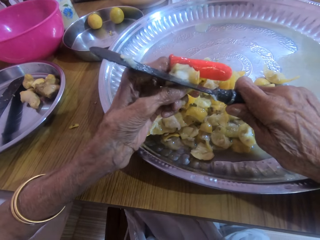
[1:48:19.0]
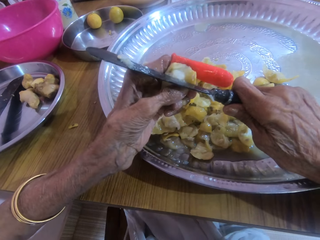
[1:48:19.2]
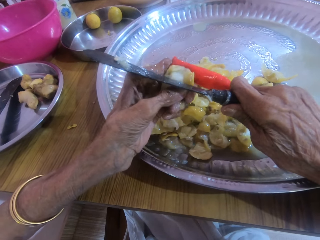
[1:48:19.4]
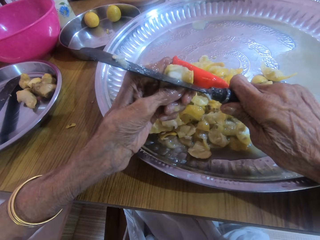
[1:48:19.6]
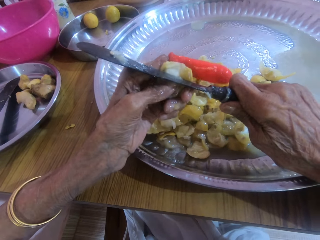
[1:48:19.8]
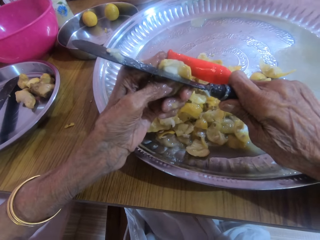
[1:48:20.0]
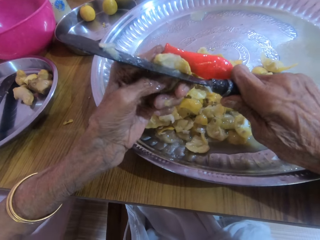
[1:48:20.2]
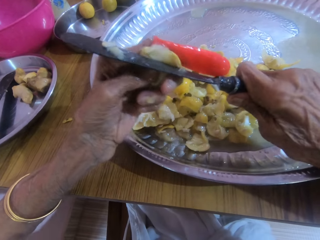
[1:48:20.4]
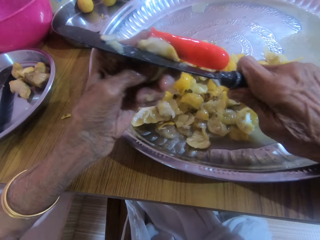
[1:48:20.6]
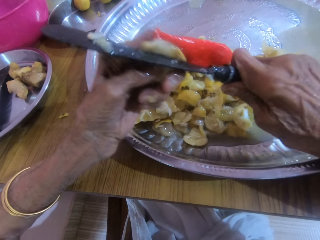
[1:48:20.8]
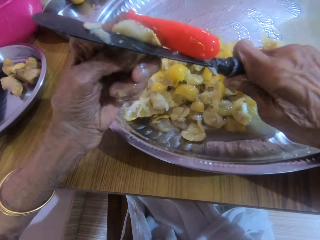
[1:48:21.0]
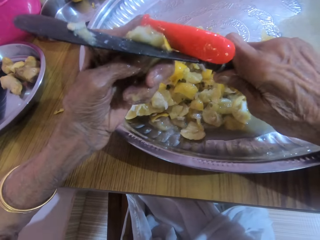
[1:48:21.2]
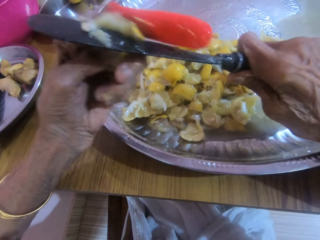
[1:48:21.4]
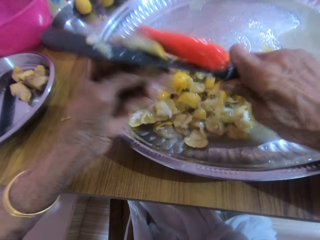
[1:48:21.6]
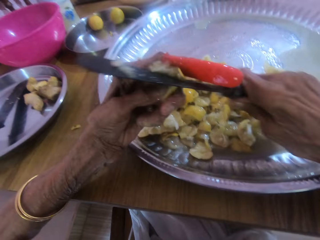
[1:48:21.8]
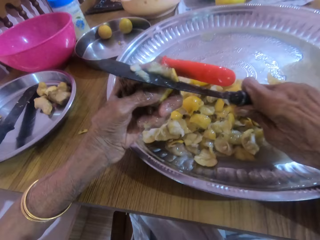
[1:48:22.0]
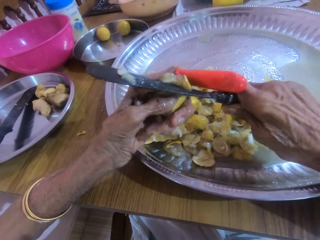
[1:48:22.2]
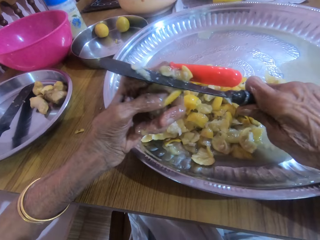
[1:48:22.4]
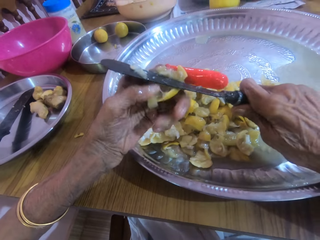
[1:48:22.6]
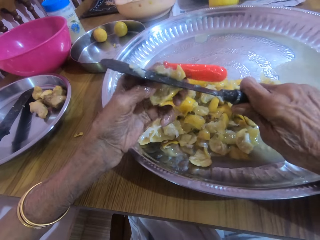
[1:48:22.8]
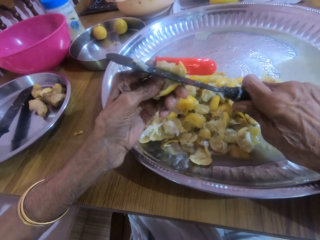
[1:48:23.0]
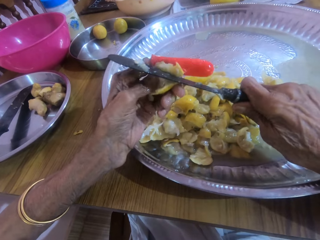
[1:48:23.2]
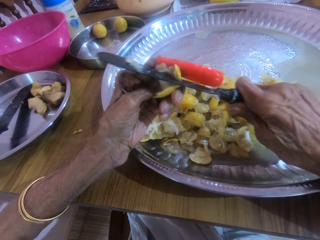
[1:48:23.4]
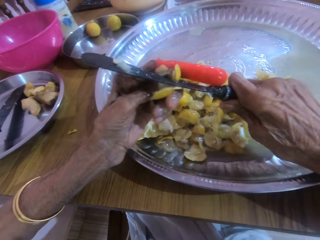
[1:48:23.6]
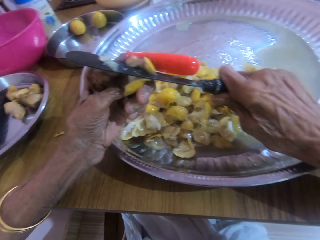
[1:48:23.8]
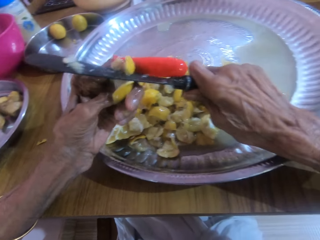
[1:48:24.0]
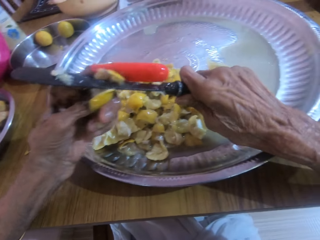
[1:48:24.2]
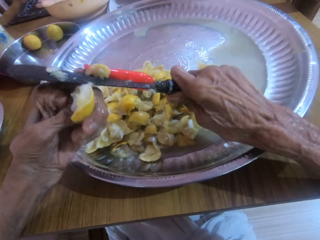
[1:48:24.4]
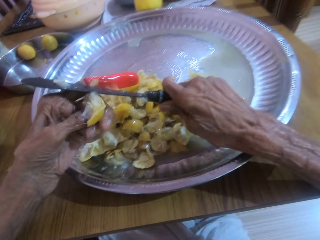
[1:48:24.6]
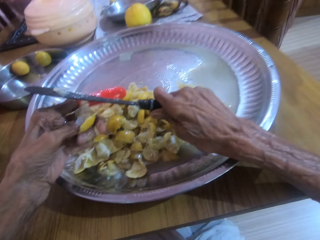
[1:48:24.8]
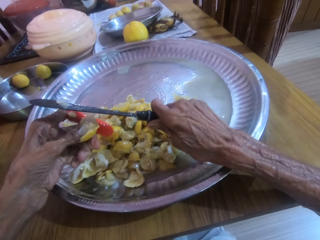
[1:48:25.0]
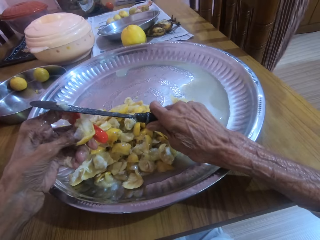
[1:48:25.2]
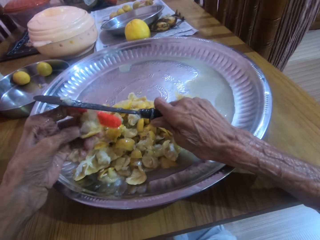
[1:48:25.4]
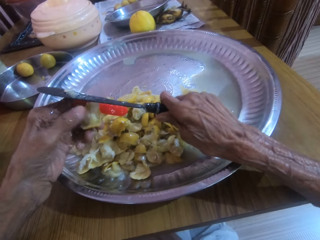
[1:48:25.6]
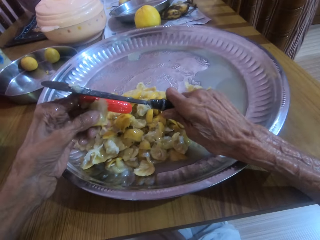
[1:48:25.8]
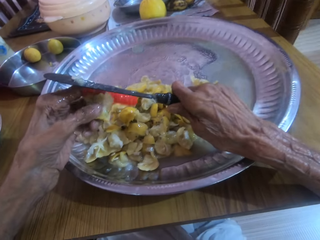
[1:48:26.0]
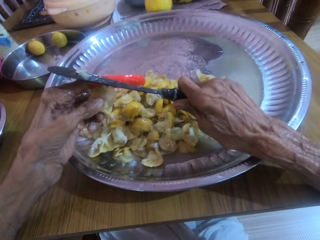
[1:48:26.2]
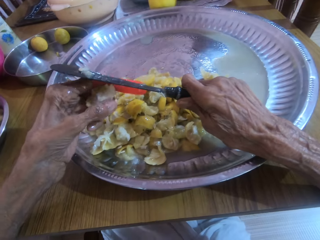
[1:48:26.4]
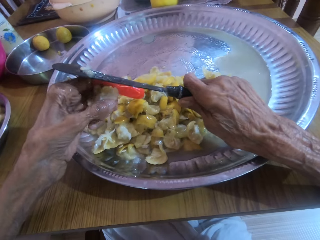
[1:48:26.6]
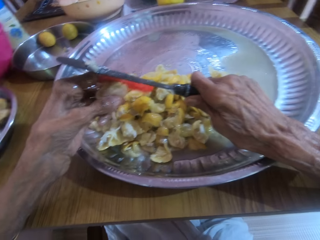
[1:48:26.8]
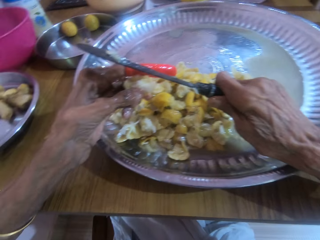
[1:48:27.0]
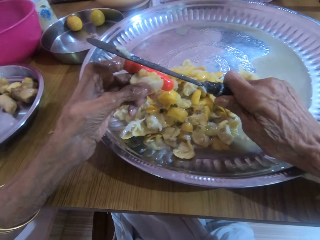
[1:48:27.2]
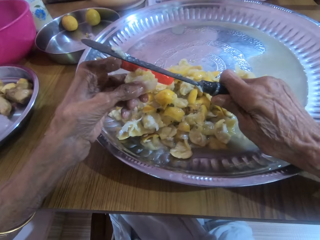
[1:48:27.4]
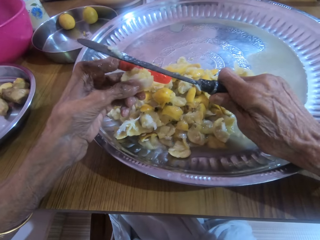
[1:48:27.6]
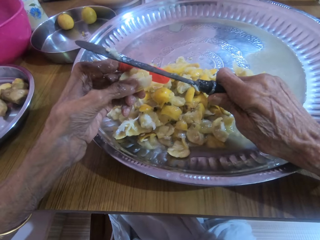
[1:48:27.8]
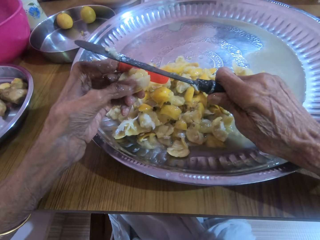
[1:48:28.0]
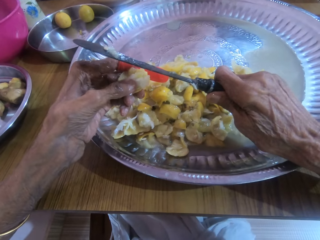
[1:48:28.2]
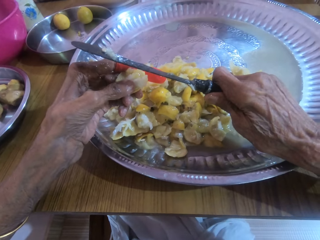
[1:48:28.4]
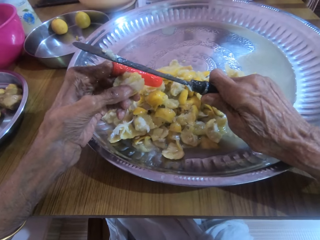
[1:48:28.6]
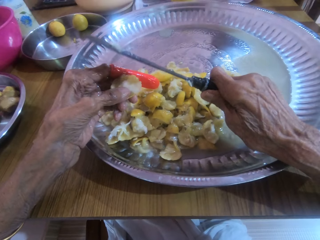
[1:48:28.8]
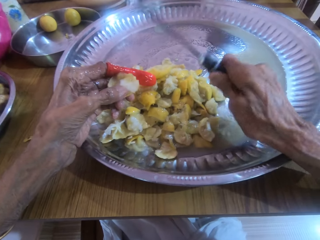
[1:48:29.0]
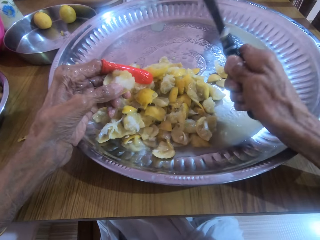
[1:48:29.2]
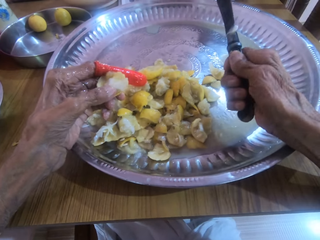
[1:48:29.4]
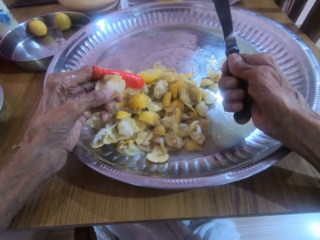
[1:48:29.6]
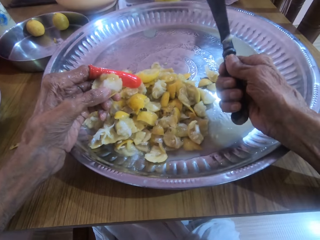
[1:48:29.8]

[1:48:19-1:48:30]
The camera wearer talks with a woman.

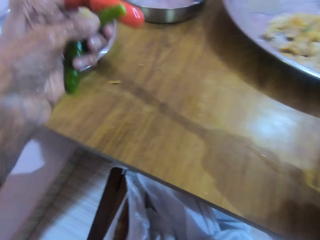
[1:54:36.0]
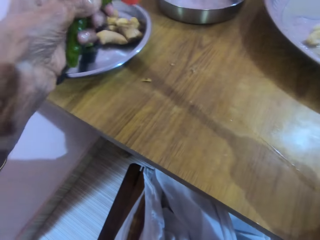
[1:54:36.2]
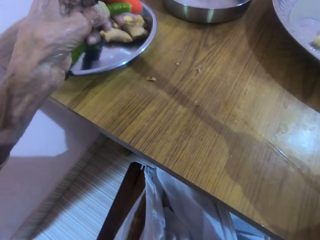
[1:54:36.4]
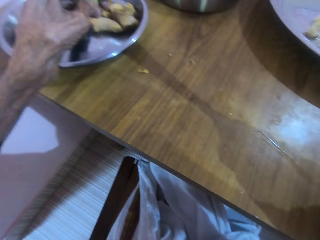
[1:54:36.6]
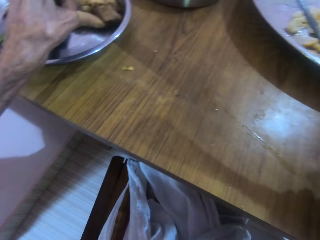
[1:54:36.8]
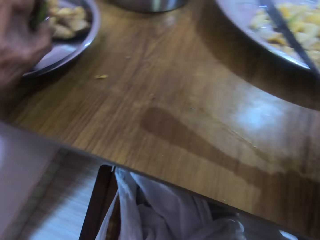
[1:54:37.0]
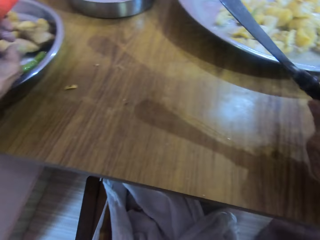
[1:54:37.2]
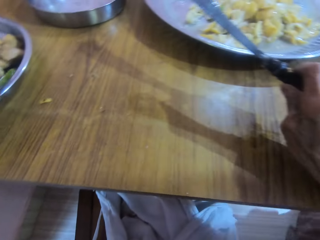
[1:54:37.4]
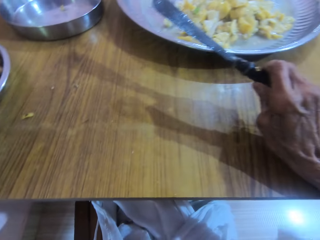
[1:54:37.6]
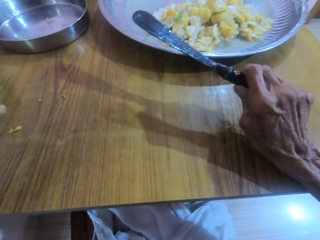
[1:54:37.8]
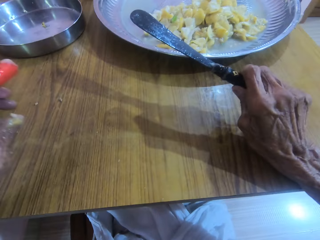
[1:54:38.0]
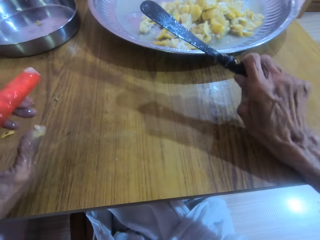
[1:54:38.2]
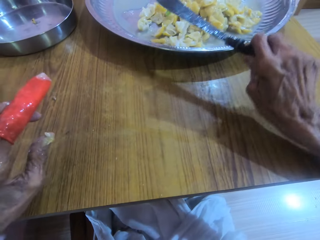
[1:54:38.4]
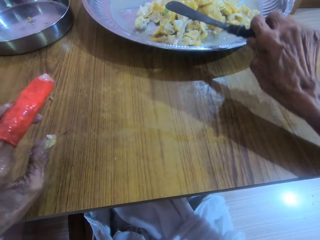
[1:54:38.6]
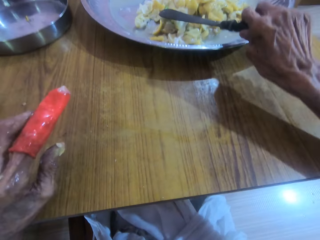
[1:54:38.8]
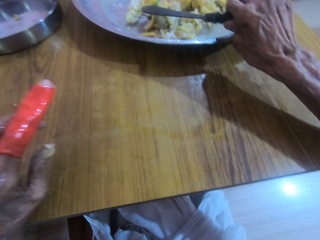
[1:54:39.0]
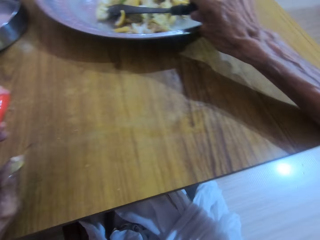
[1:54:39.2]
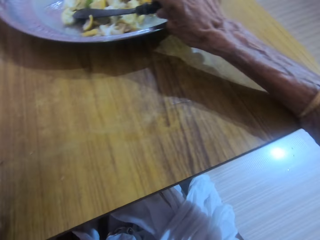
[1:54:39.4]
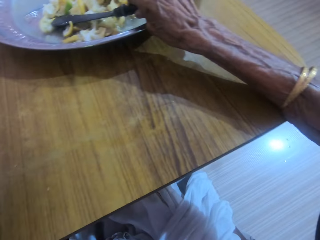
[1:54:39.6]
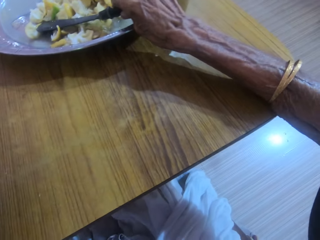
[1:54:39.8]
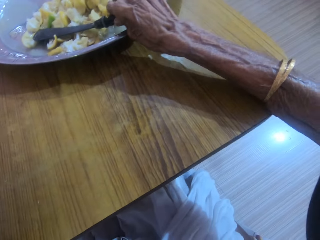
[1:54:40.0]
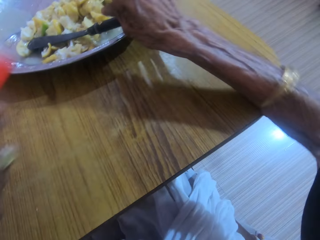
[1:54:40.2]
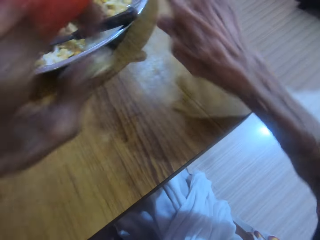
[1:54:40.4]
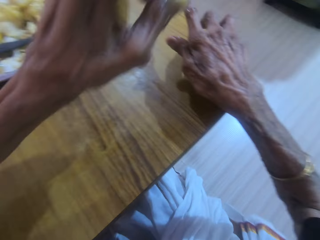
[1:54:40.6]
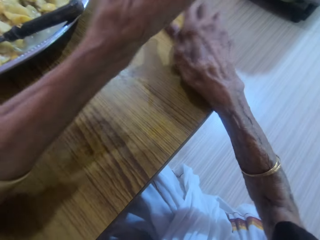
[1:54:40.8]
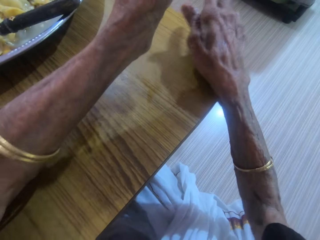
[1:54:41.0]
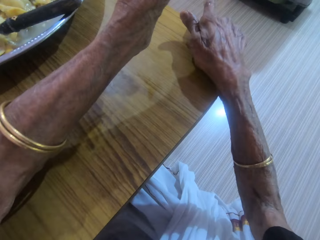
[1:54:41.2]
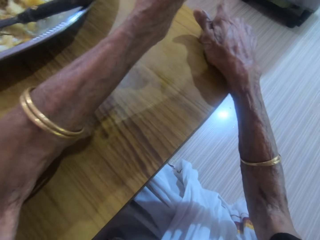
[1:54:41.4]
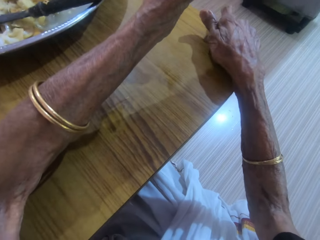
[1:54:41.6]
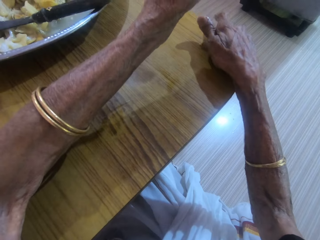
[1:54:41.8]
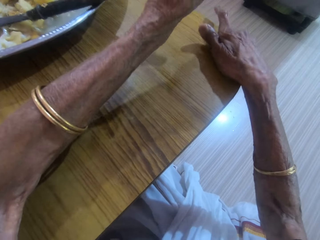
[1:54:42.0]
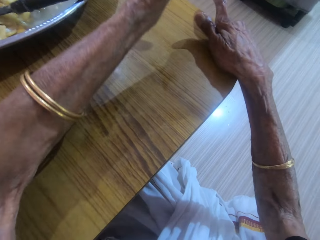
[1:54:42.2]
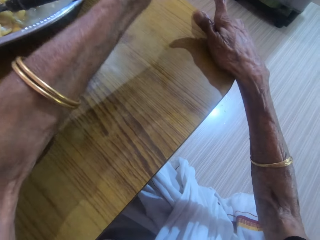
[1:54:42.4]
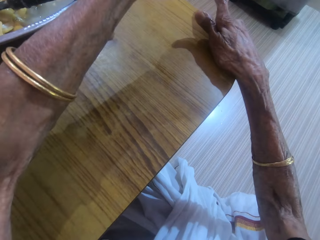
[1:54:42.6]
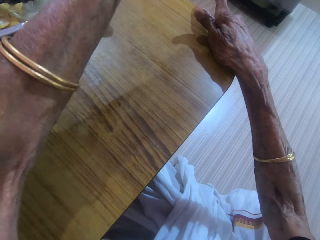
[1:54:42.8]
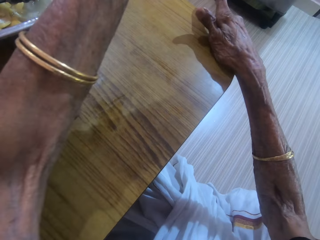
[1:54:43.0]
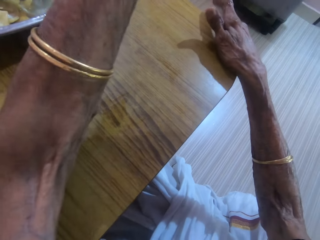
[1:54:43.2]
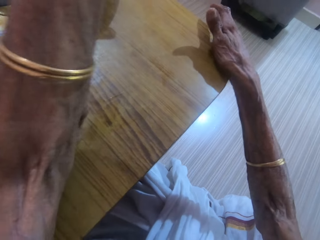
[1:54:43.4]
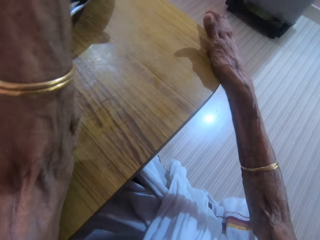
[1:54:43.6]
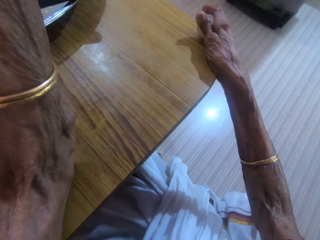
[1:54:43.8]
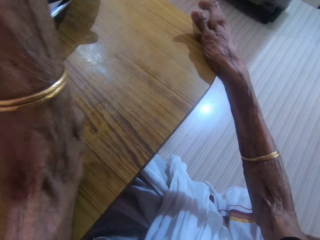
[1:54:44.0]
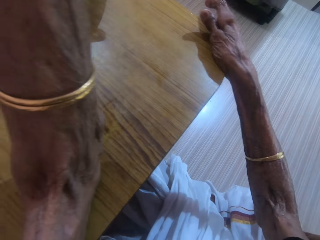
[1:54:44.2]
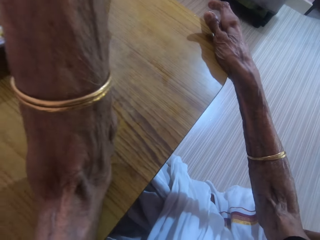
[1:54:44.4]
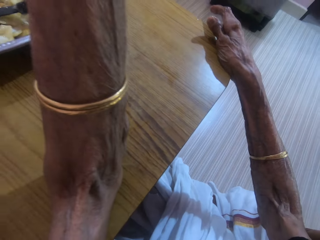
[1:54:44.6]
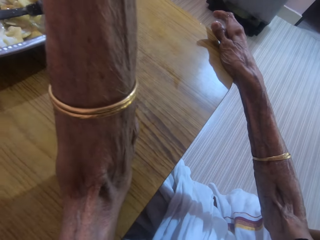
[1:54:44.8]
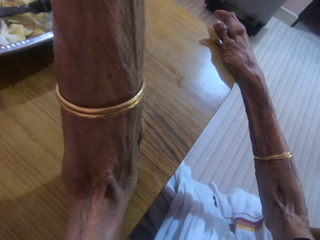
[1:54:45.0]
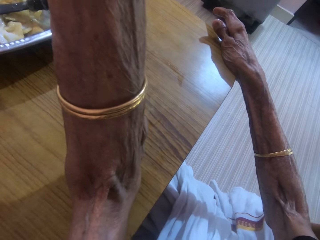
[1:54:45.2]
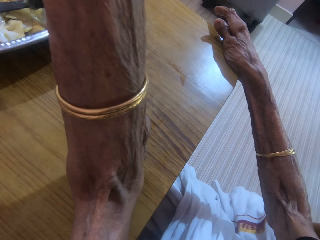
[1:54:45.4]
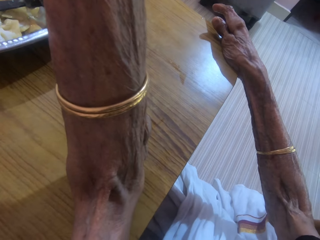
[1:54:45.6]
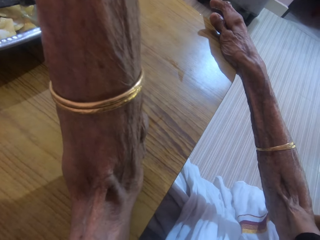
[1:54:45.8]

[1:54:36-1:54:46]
The camera wearer puts the chili down. They place the knife in the right hand on the tray. They look down.
